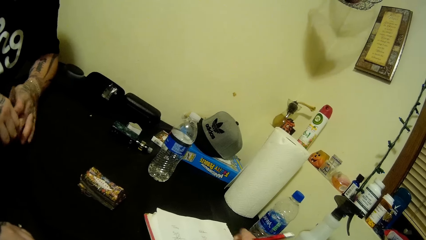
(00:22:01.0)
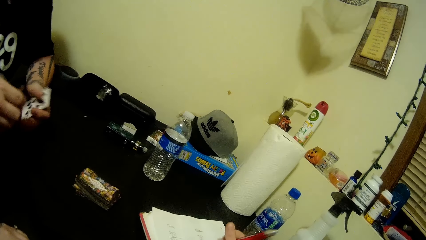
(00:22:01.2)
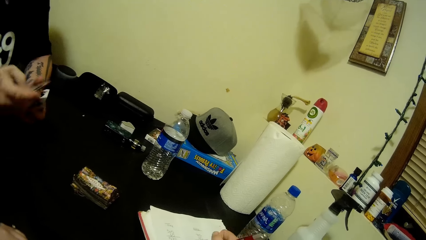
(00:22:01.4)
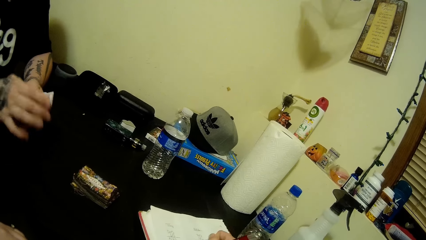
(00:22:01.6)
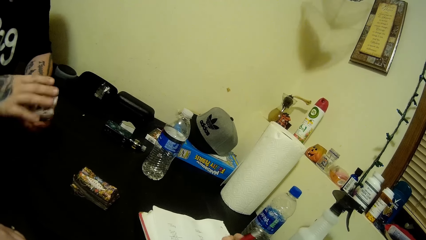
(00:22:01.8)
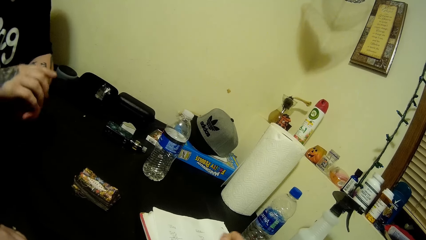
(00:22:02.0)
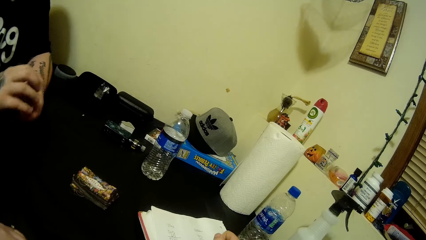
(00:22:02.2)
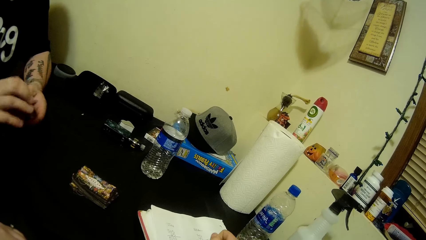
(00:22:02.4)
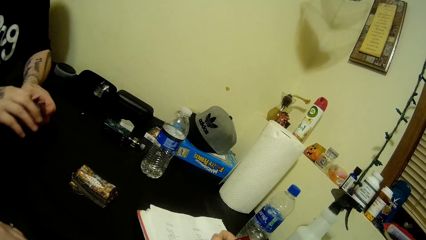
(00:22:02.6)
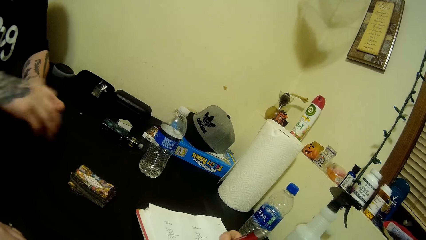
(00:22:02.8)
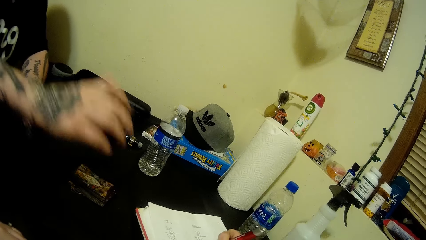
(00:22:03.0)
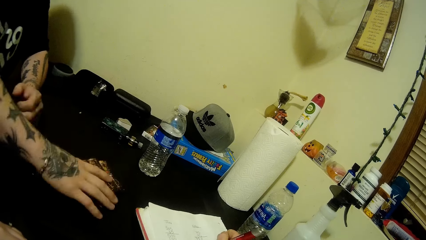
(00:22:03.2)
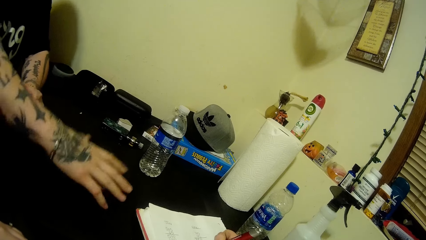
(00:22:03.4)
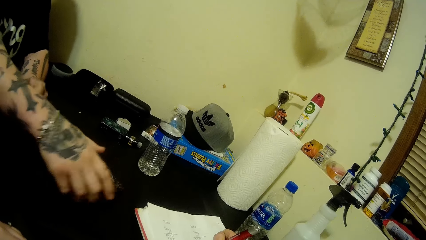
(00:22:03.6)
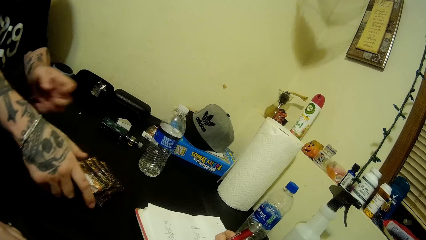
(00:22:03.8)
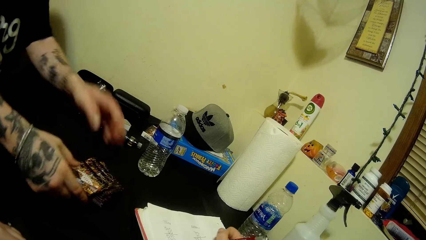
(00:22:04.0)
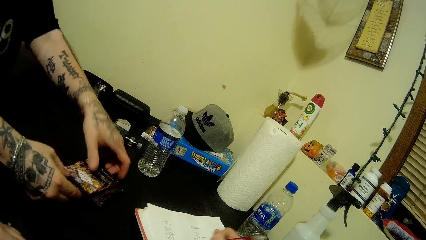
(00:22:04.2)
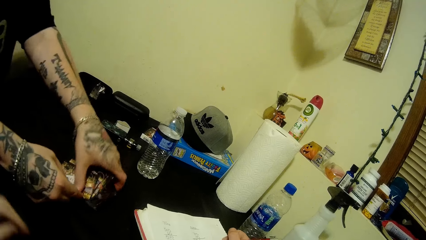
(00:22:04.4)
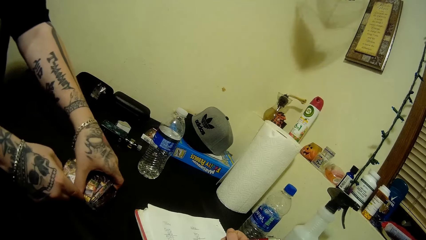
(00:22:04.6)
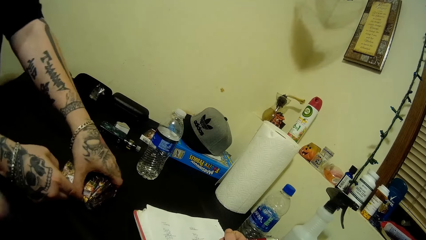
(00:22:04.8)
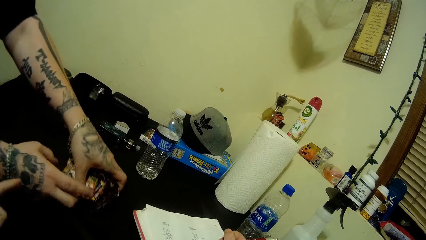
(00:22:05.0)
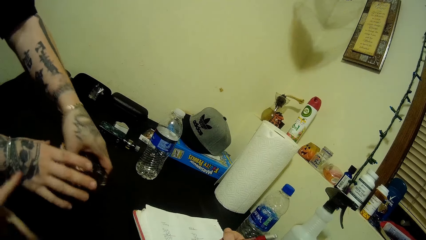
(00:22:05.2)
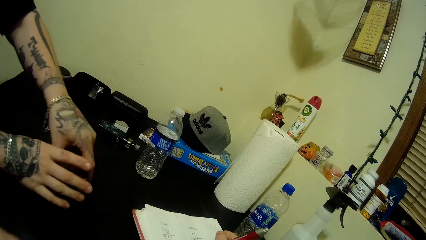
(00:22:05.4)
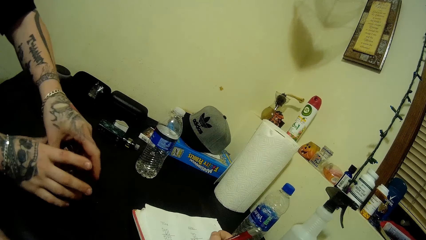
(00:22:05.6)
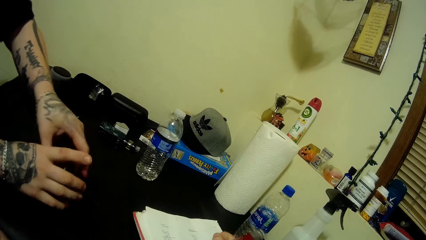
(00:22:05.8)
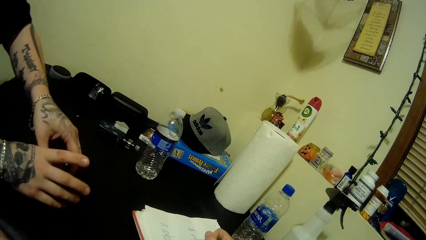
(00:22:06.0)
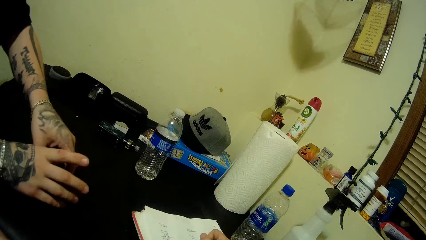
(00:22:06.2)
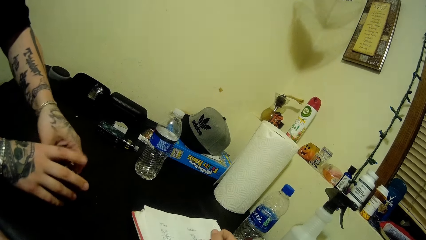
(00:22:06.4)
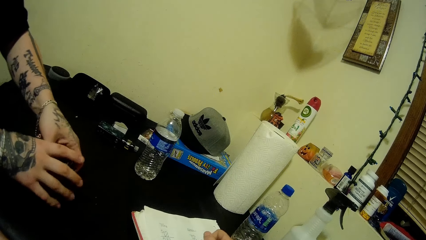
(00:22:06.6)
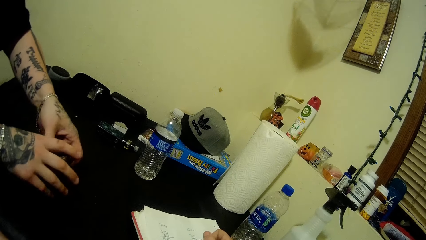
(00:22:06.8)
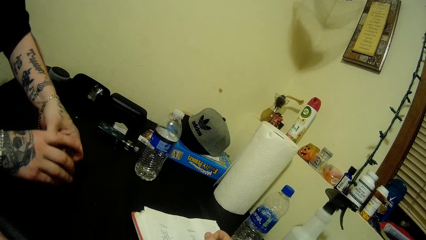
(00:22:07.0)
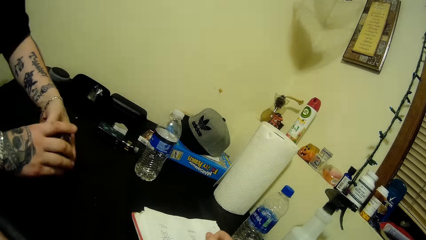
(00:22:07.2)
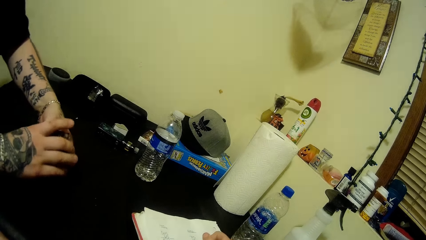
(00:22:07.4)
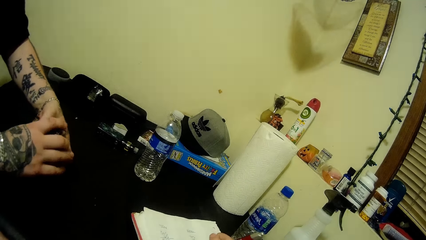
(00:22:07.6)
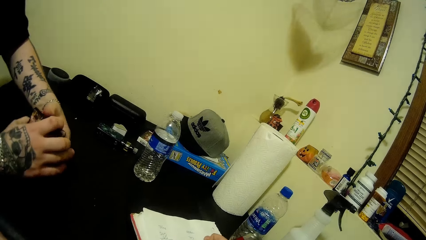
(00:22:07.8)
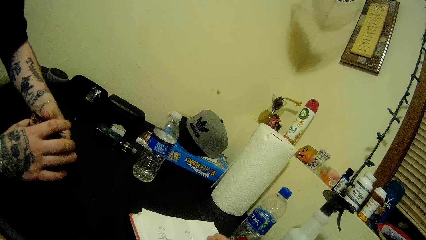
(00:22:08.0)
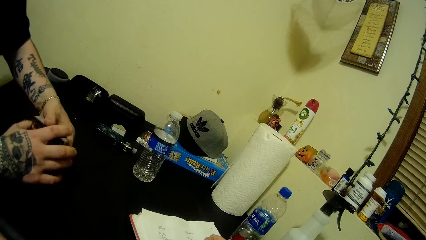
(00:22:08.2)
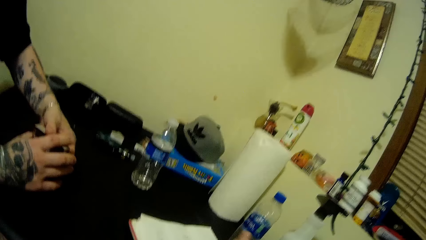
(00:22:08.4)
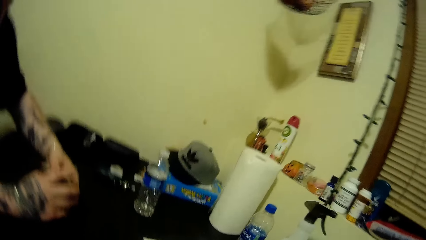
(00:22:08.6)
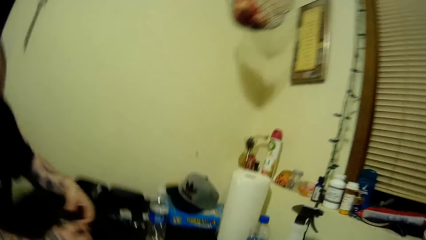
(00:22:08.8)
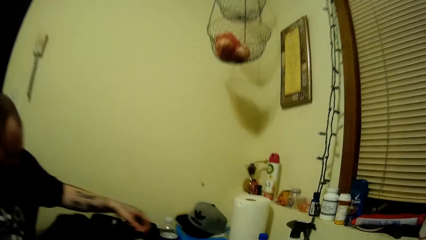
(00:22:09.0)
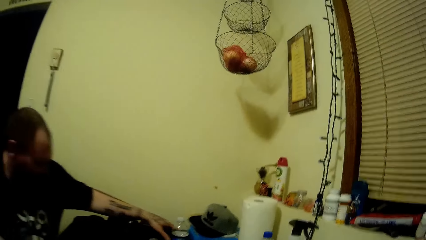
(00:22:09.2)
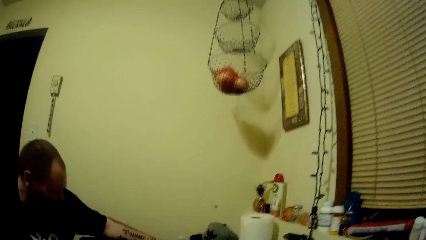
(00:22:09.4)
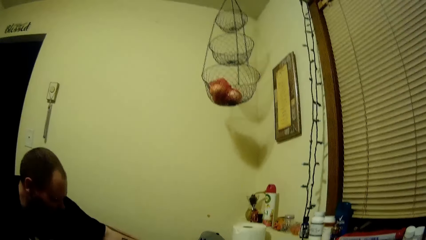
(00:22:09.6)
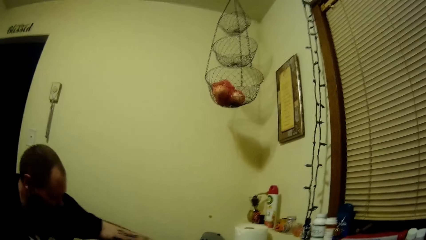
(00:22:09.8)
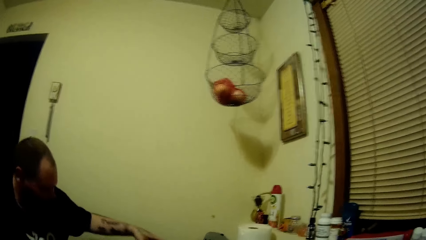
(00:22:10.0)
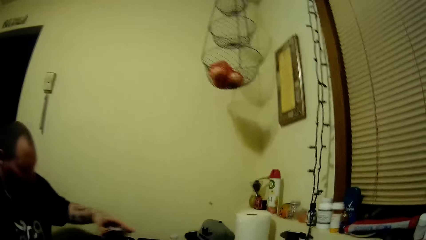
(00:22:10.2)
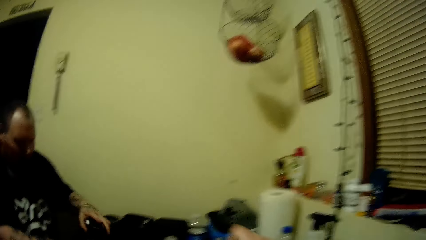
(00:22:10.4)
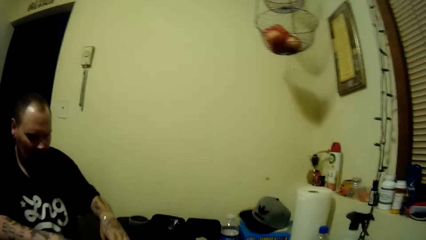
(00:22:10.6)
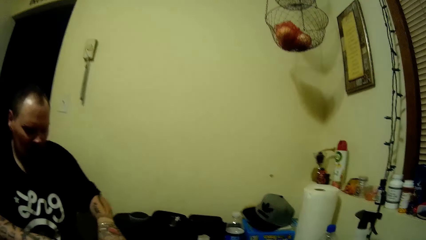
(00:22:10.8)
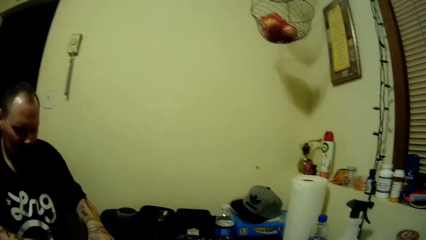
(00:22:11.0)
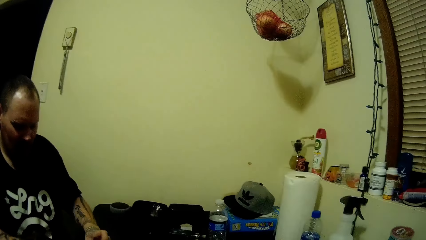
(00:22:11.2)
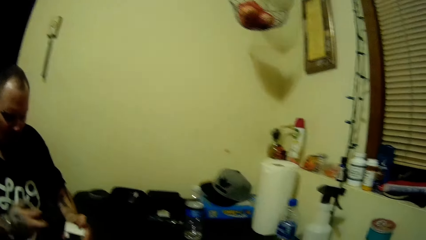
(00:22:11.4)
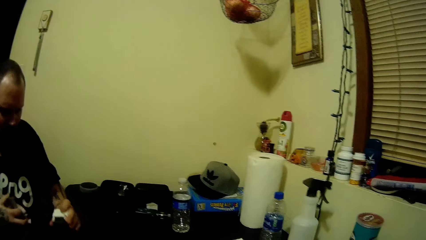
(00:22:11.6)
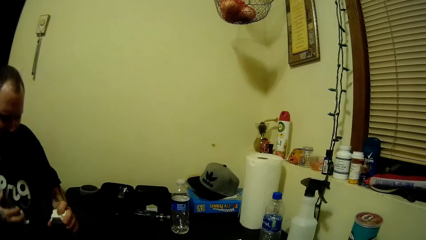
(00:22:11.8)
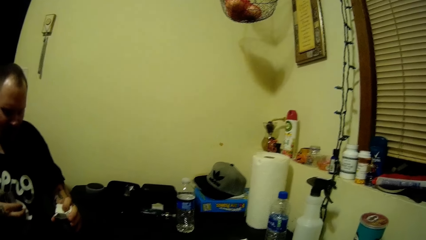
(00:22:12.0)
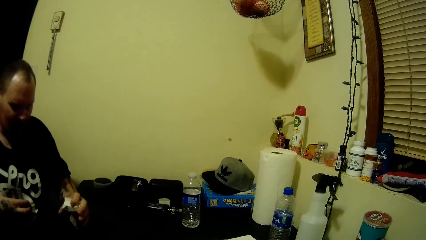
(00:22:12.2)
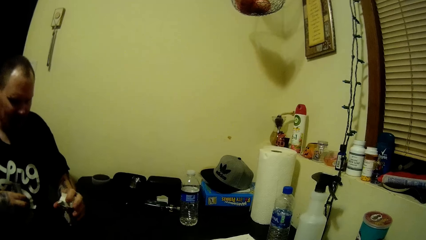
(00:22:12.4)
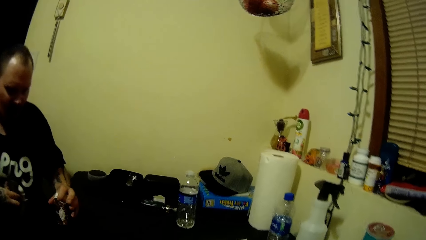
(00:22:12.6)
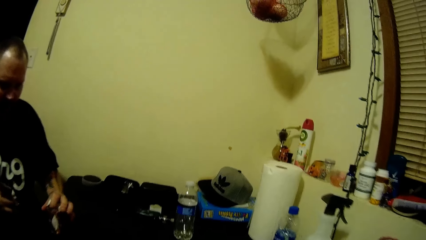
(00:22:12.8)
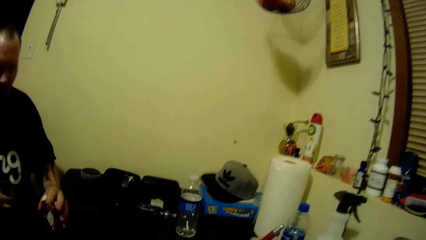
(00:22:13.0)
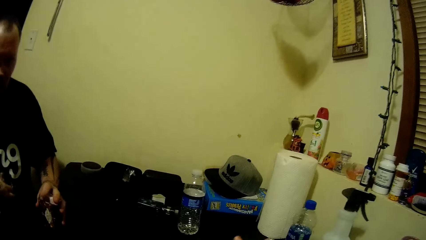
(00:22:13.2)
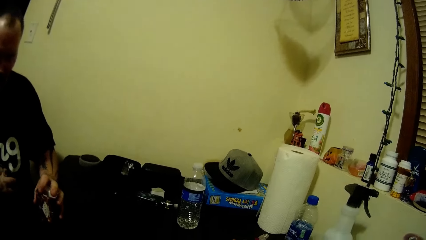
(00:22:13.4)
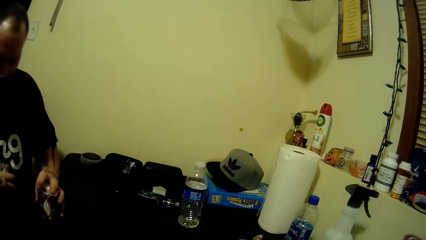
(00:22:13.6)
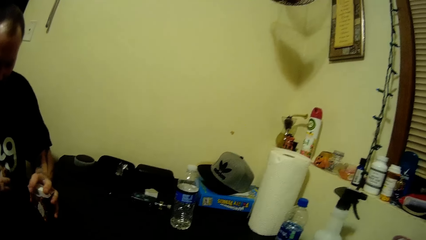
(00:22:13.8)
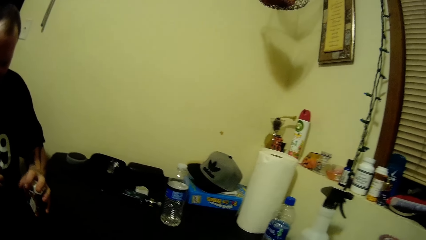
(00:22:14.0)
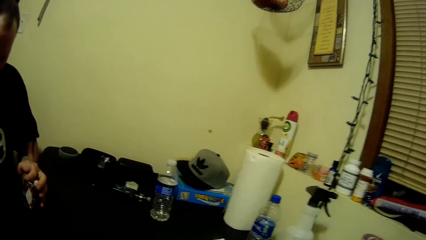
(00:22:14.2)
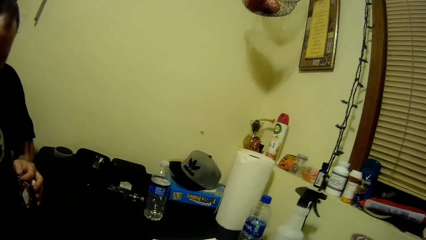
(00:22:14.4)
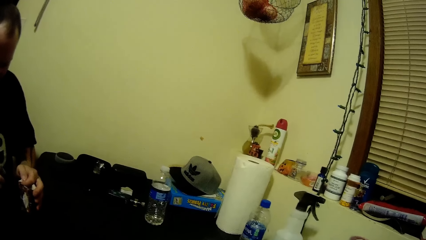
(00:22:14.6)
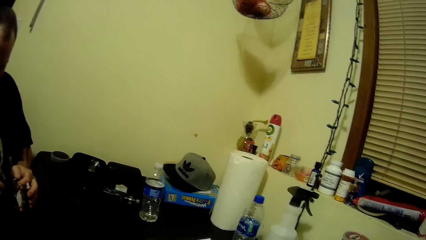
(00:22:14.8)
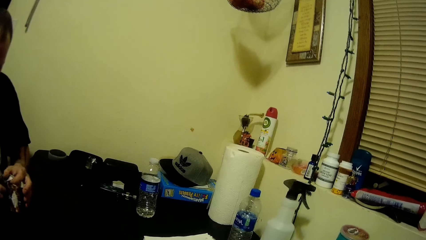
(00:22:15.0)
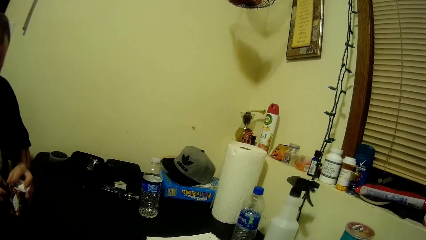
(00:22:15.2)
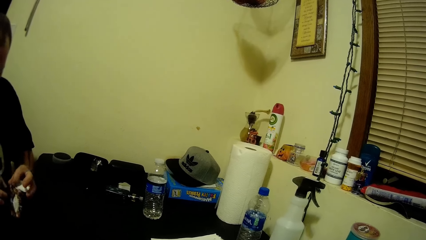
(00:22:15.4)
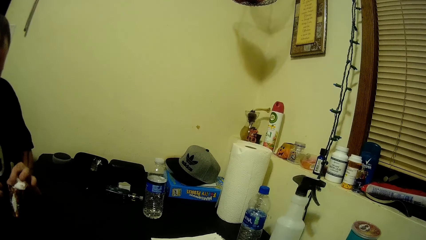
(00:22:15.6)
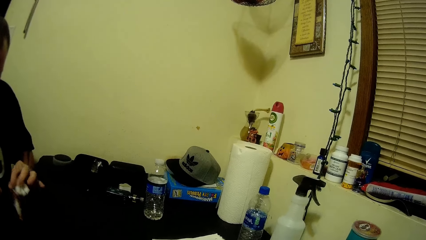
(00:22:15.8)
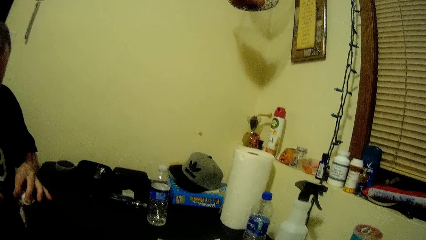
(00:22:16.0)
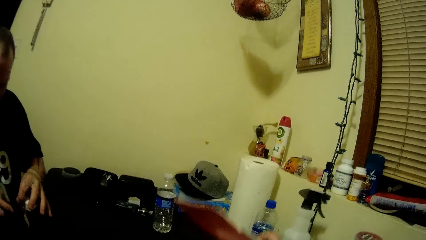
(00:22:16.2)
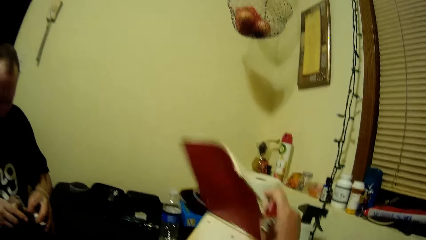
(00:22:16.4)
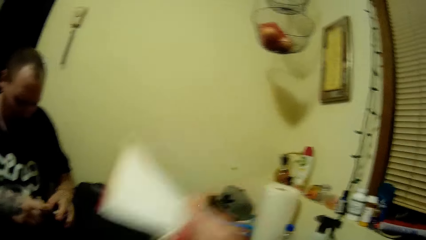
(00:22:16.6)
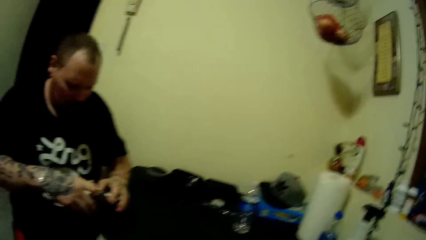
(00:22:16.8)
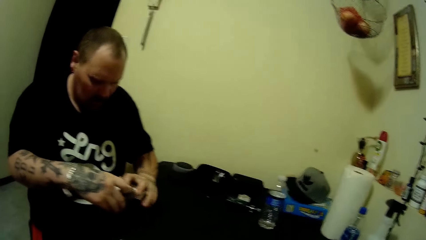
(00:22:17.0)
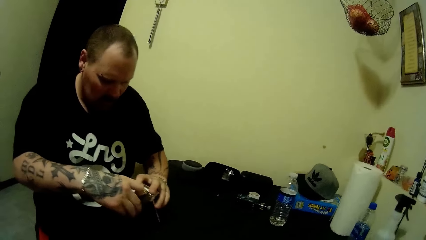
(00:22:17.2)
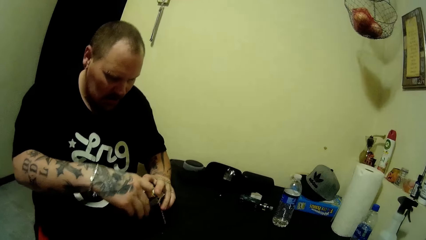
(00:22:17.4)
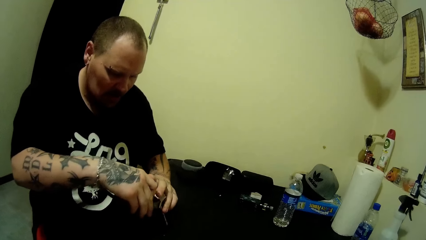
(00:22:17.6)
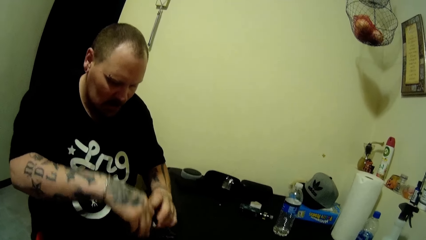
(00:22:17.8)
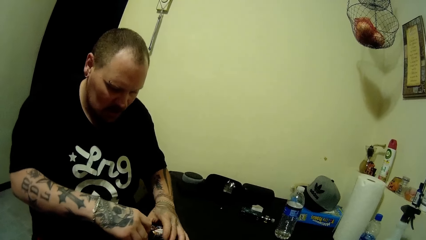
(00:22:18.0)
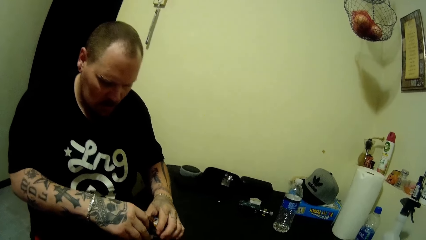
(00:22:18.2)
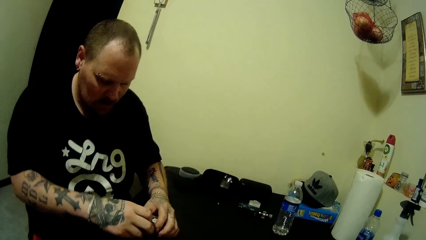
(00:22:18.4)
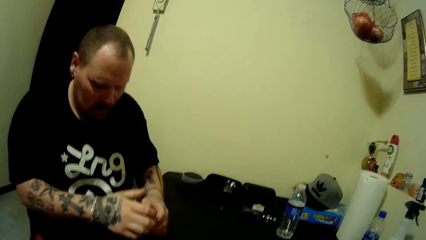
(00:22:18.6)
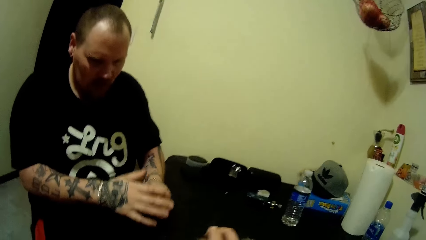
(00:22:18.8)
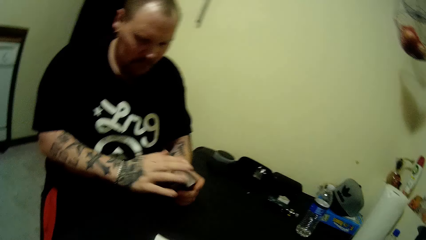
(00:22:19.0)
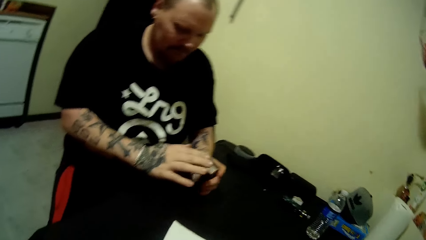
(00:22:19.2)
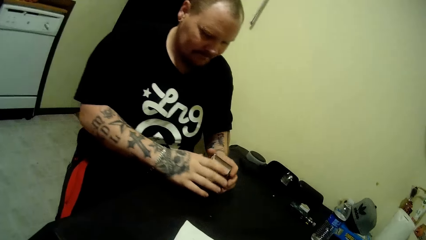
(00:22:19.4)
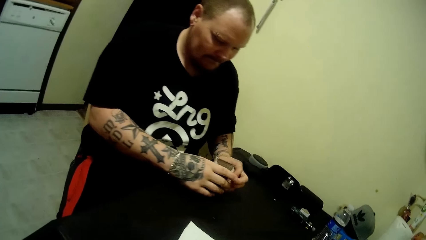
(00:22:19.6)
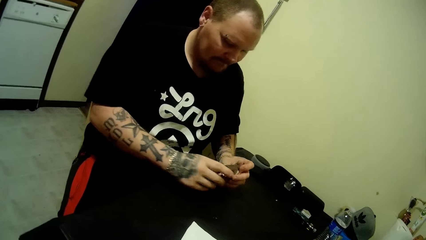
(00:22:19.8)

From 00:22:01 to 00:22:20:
The man adjusts the game cards on the table, adjusts the game cards in the hands, and puts the game cards on the table. The man picks up all the cards from the table. The man adjusts the game cards on the table. The man picks up the game card box and adjusts the game card box on the table. The camera wearer adjusts a book on the table. The man puts the cards in the game card box.
